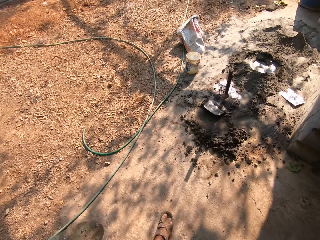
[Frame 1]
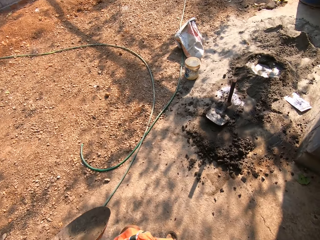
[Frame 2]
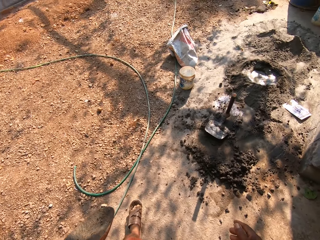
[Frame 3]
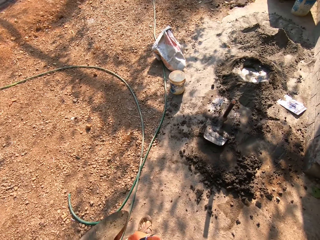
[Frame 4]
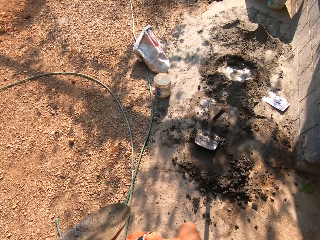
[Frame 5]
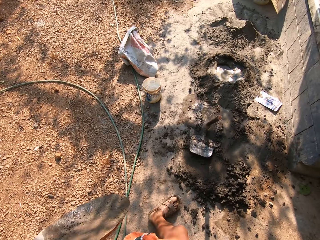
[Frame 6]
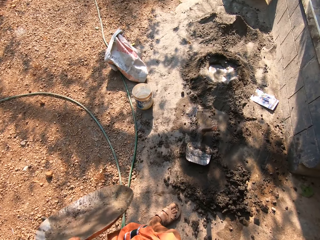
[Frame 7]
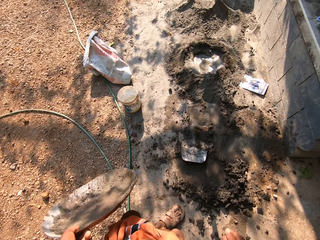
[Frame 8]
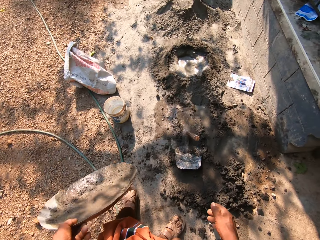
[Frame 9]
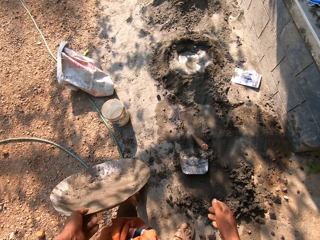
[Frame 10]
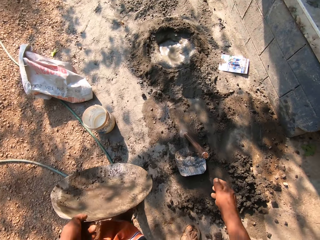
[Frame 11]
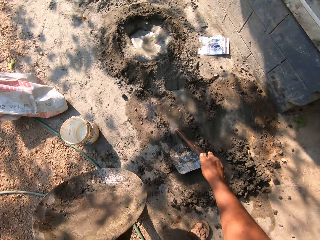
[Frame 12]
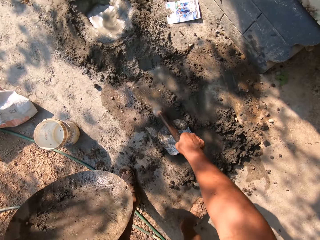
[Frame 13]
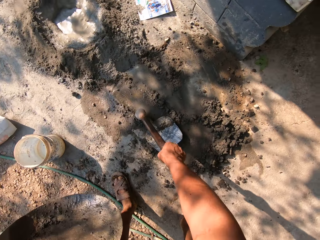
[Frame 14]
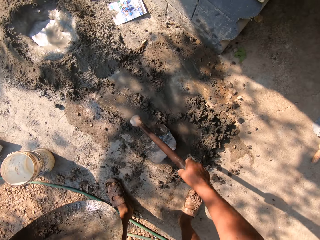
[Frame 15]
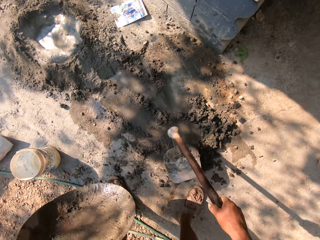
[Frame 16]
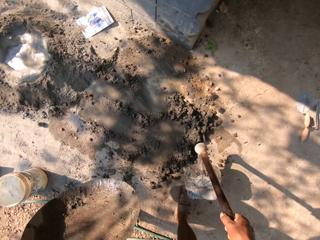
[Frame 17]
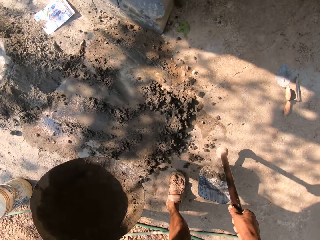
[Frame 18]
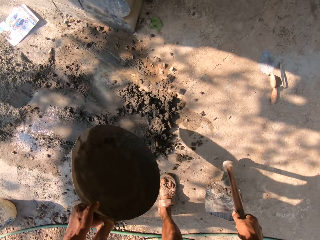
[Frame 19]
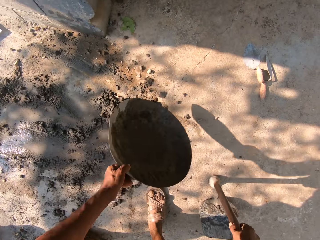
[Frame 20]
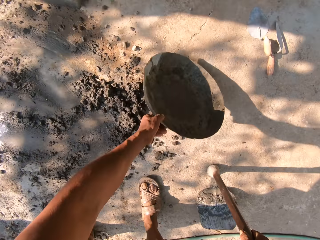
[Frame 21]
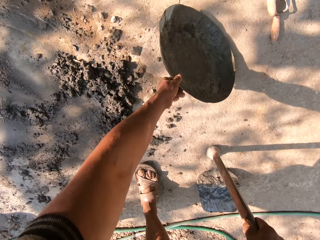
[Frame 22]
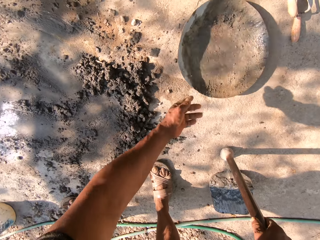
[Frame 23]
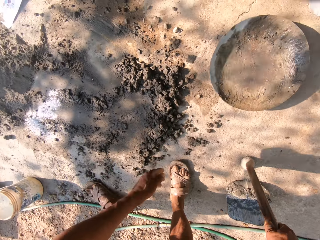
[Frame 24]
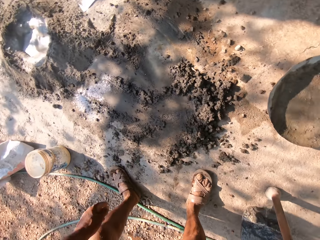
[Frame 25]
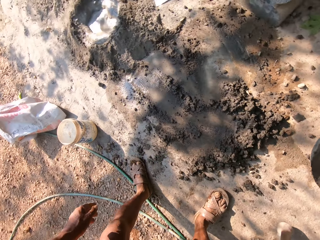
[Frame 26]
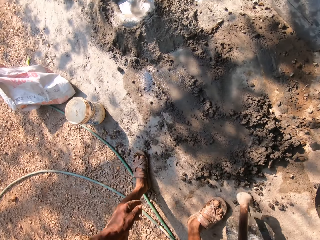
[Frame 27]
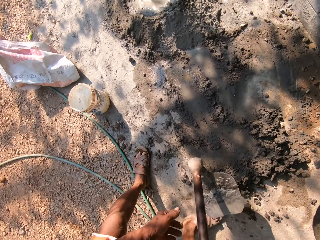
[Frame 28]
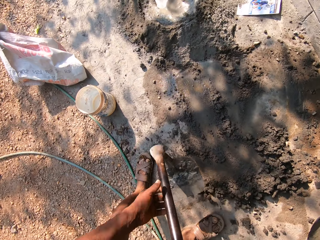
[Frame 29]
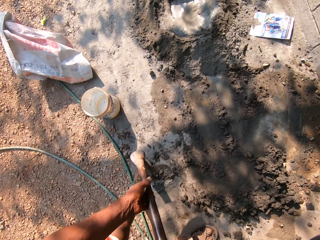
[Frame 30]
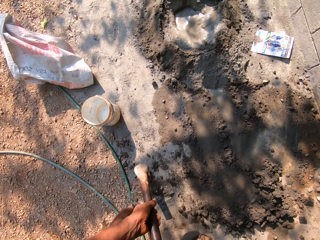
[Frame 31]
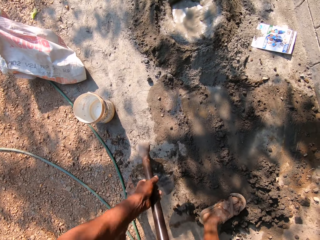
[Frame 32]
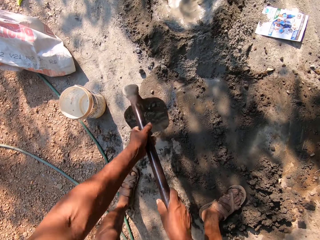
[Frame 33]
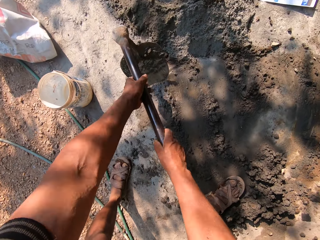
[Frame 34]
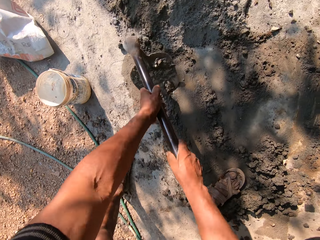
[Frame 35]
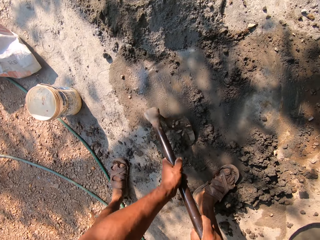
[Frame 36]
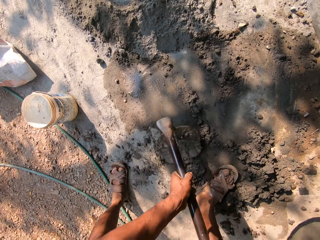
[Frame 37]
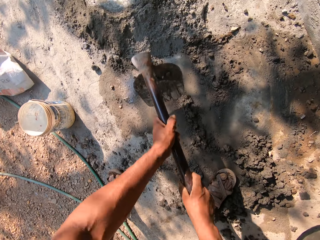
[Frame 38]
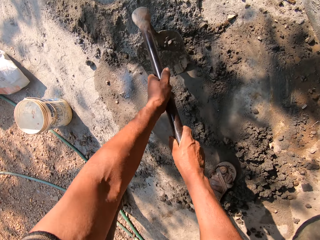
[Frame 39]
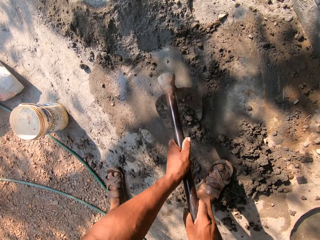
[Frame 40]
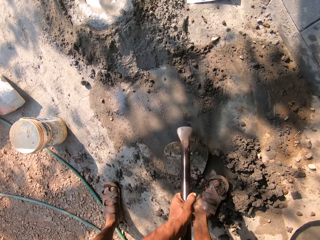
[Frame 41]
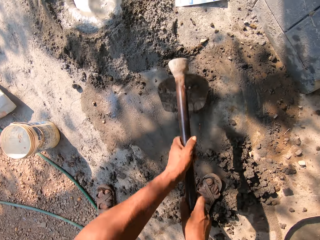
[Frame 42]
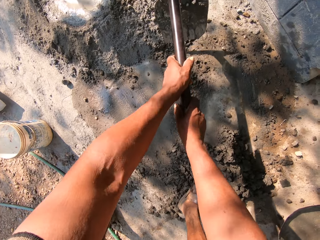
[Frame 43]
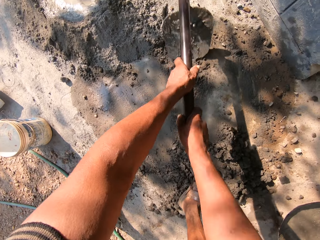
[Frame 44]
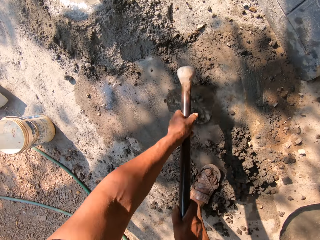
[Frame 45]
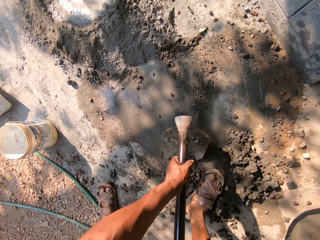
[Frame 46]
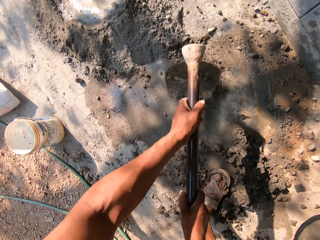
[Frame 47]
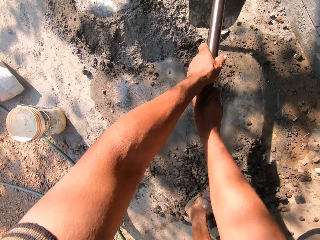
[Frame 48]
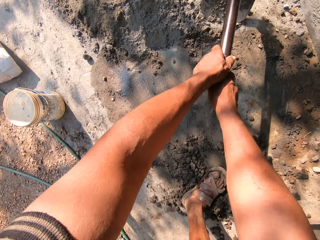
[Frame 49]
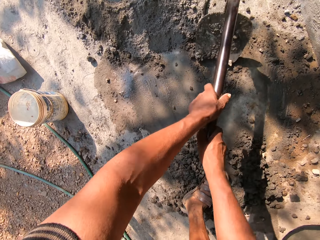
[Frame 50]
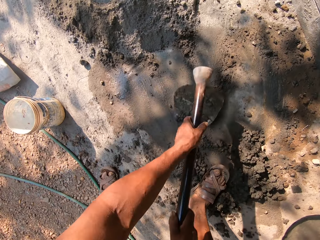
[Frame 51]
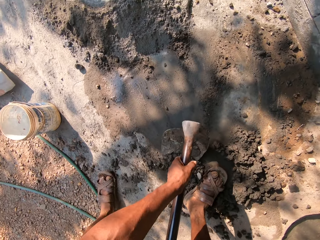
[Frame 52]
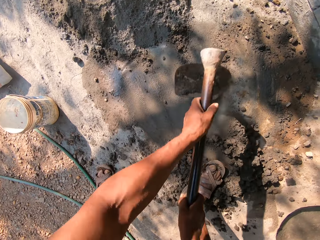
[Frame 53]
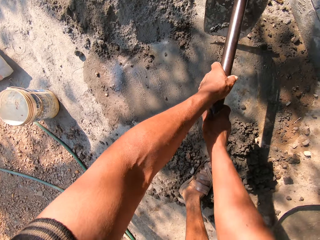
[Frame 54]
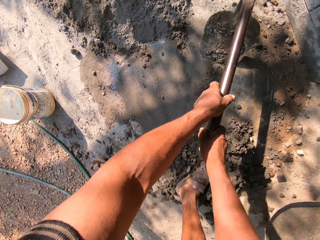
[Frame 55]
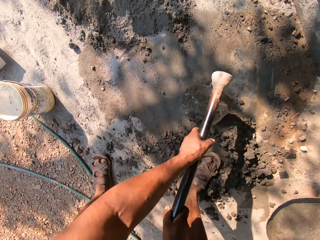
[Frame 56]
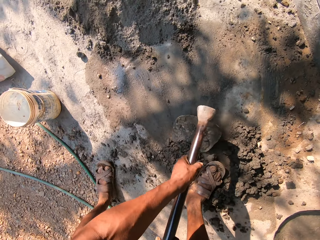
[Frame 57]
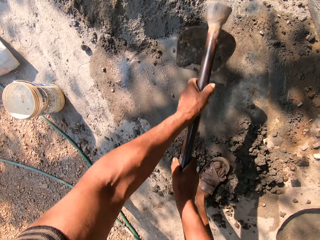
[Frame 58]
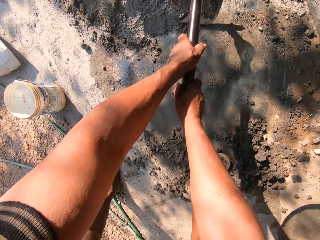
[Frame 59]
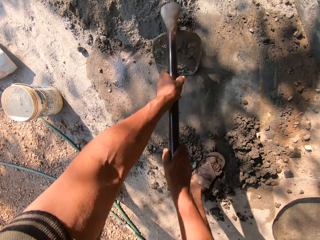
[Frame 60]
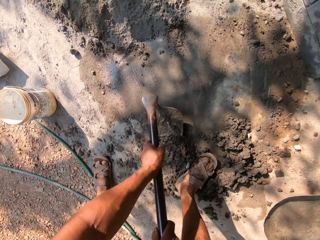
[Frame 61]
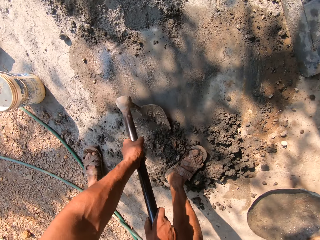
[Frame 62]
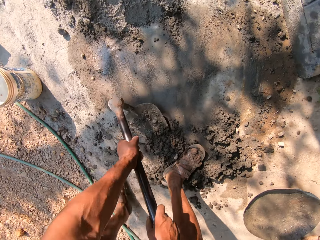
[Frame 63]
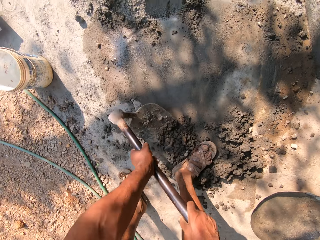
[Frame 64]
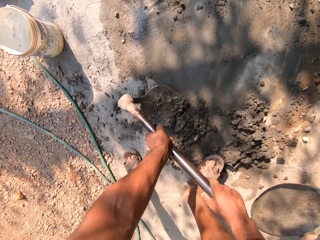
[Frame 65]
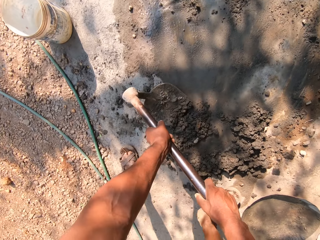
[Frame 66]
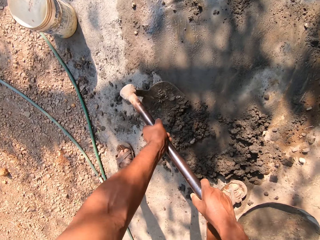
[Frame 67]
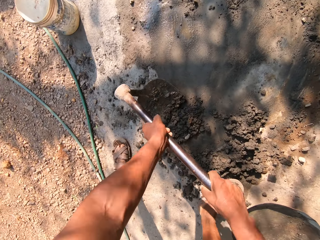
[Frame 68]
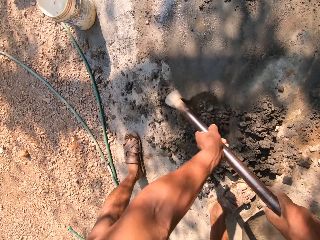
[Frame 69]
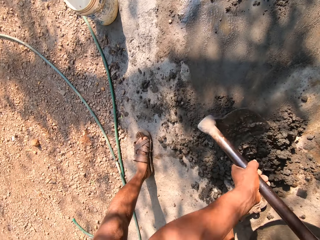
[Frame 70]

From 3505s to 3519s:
The camera wearer picks up the hoe with his right hand. He holds the hoe with his right hand. He drops the head pan next to the mixed sand with his left hand. He scrapes the mixed sand together in a pile with the hoe in both hands.

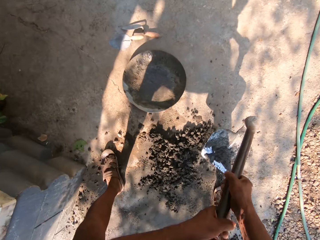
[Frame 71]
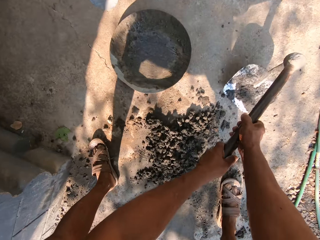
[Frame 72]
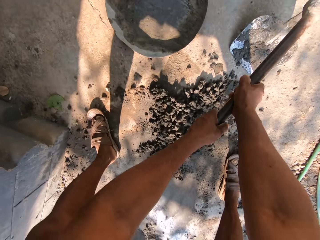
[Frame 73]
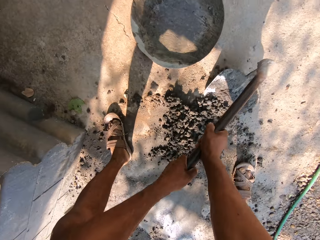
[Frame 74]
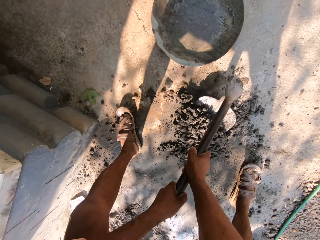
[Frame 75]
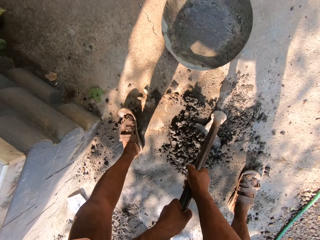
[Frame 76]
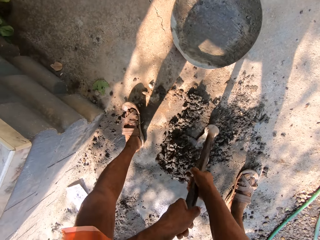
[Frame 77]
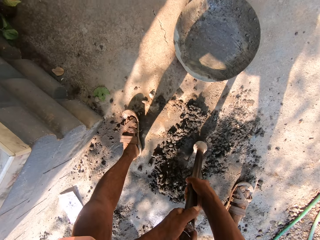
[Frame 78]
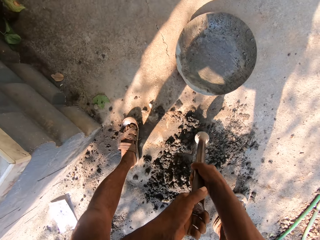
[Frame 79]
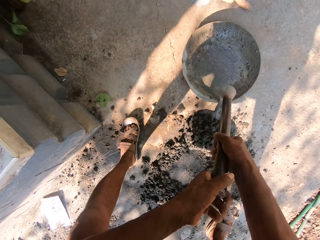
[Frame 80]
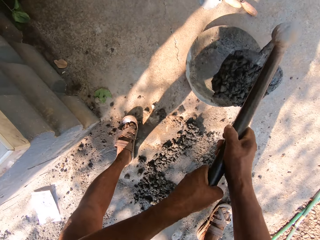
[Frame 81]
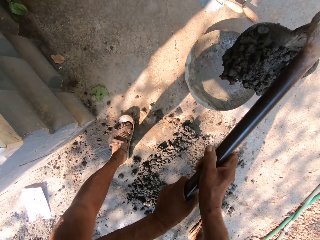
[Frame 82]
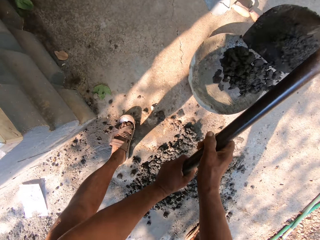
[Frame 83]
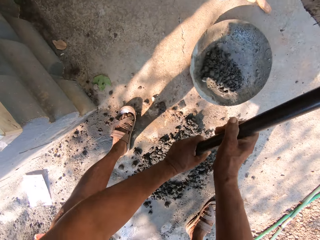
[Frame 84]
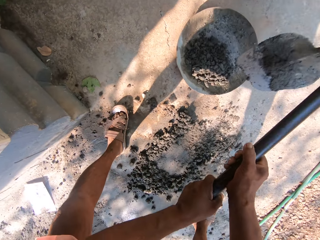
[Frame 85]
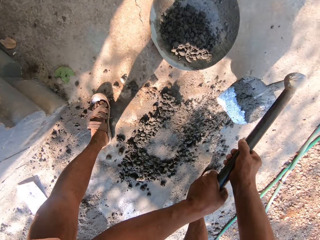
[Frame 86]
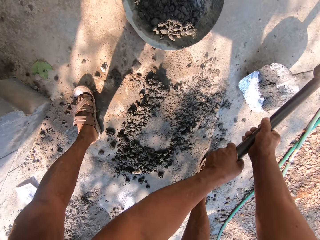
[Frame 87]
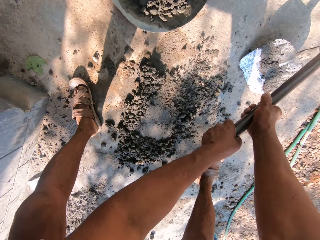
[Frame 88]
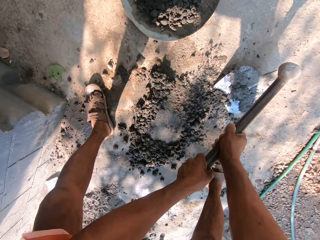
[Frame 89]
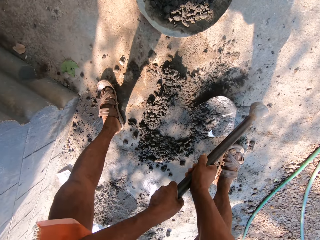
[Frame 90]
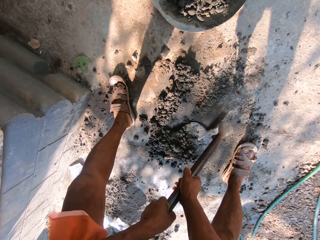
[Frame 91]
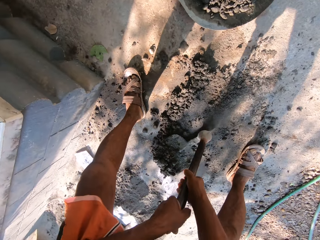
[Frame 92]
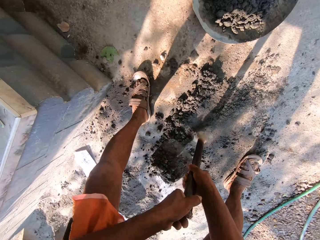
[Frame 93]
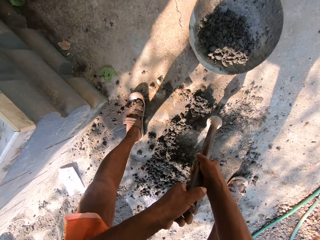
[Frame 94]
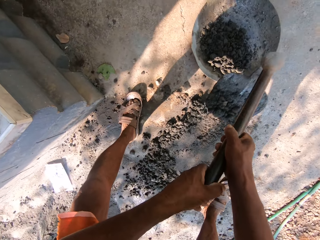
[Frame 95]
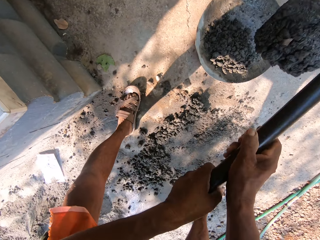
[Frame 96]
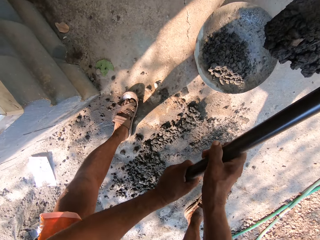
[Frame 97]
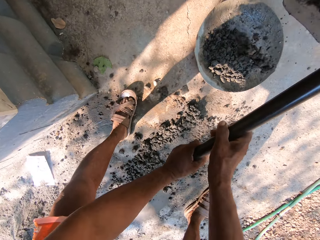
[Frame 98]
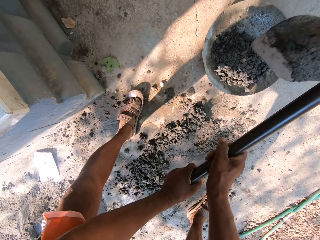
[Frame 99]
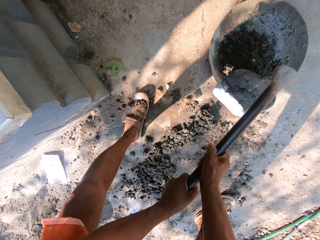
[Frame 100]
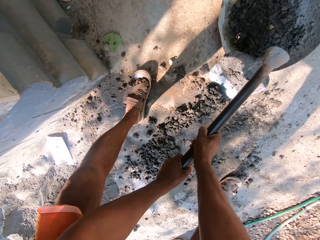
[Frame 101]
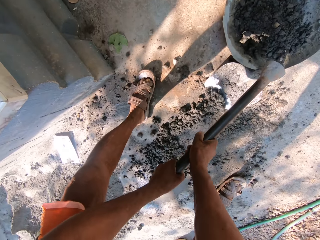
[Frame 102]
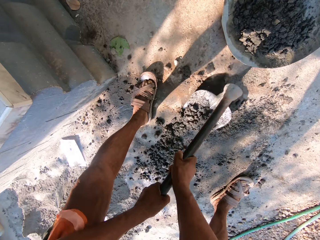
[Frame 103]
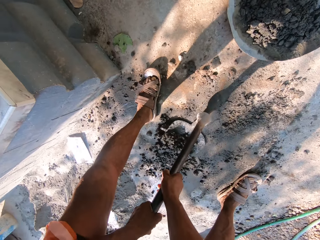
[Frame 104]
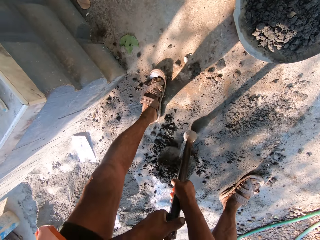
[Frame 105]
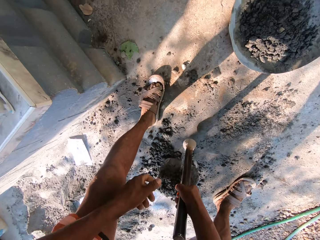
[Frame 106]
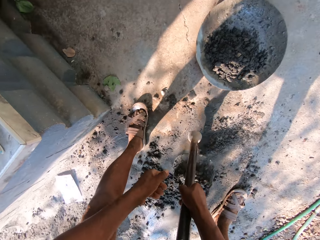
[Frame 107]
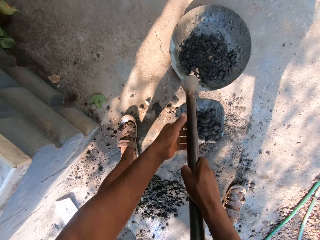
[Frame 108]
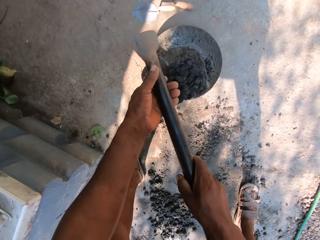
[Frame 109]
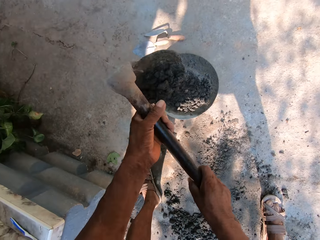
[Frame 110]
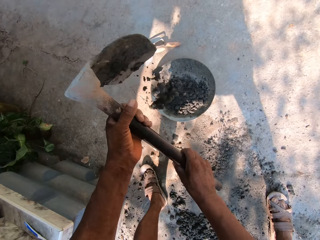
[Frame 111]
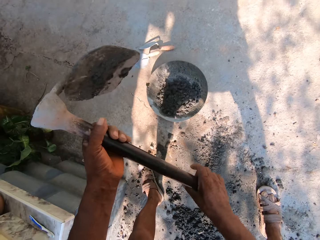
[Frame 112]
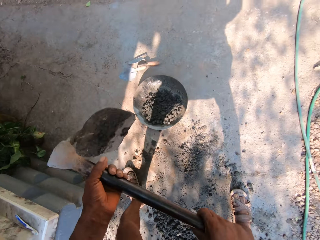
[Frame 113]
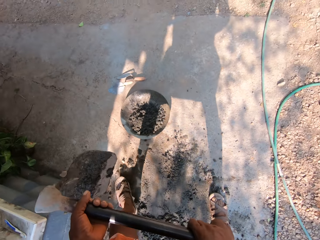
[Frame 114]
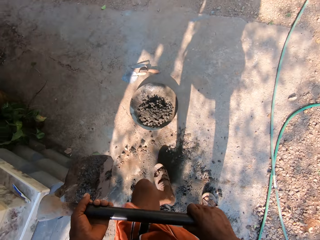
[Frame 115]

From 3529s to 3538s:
The camera wearer scoops the concrete with a hoe. They move the concrete mix into a cement bowl or tray on the ground with the hoe in both hands. They scoop the concrete with the hoe and pour the concrete in the tray. They scoop the concrete with the hoe and pour the concrete in the tray.
